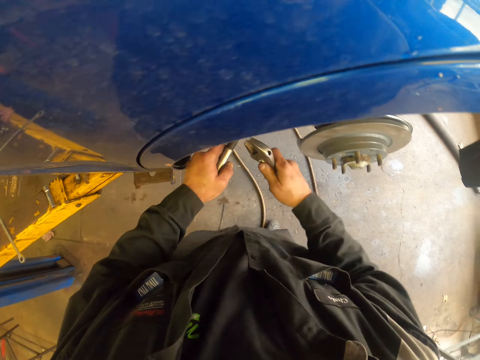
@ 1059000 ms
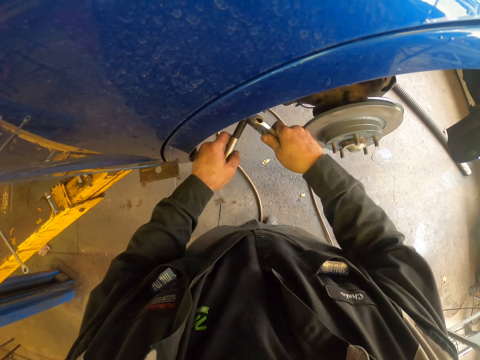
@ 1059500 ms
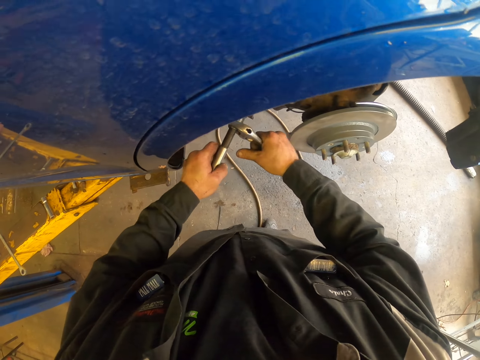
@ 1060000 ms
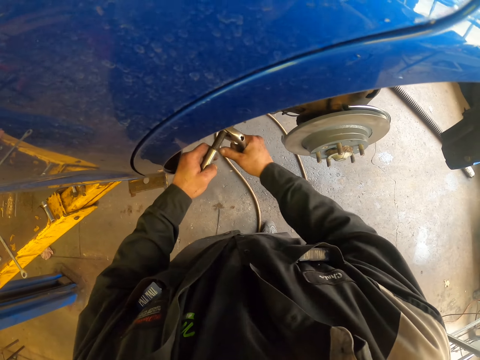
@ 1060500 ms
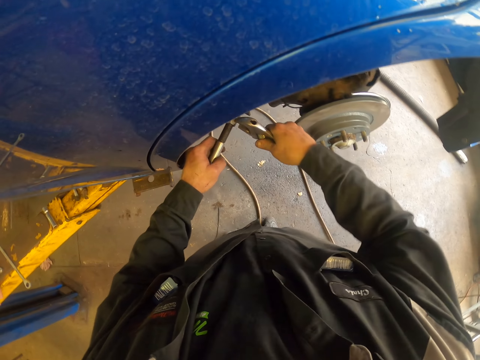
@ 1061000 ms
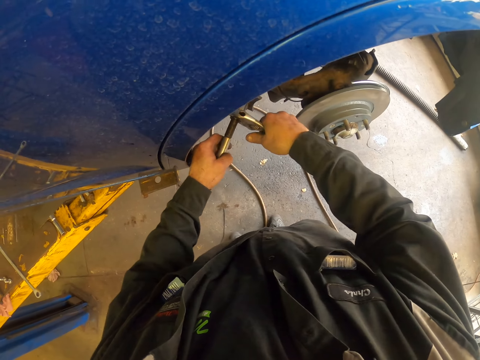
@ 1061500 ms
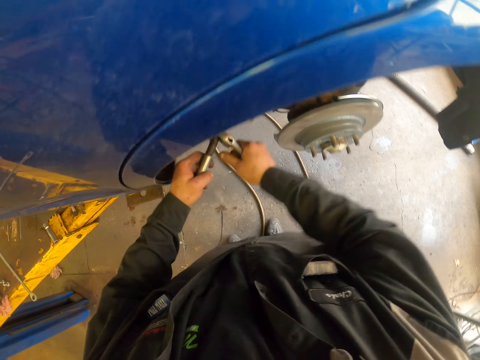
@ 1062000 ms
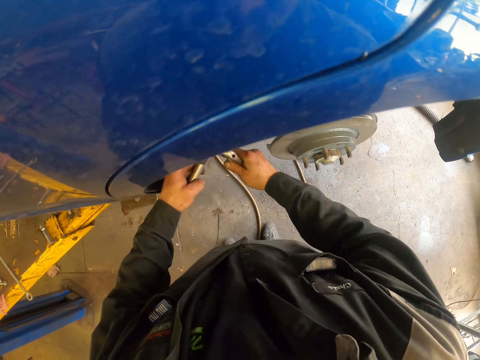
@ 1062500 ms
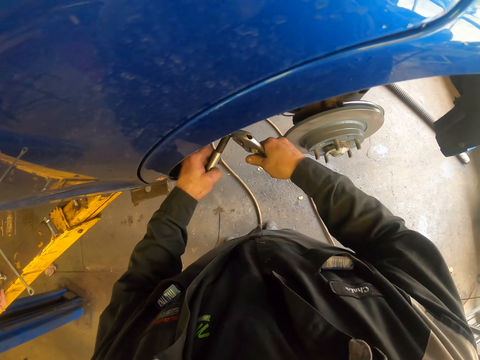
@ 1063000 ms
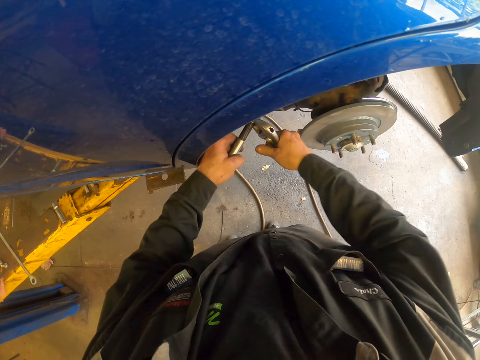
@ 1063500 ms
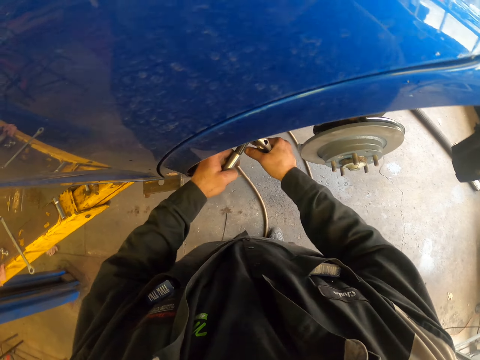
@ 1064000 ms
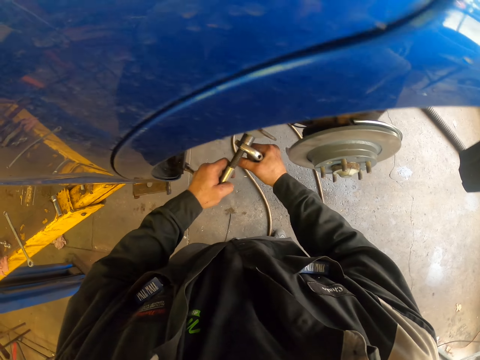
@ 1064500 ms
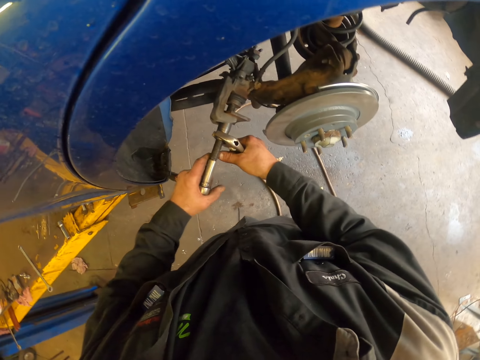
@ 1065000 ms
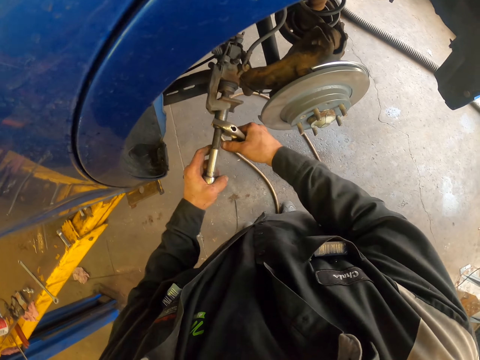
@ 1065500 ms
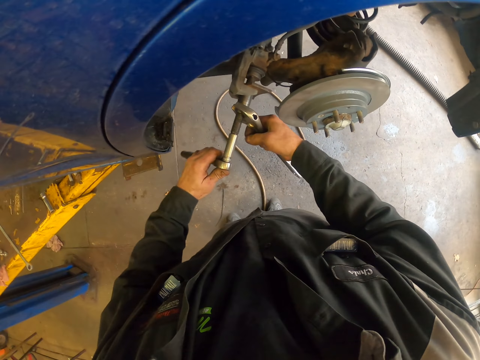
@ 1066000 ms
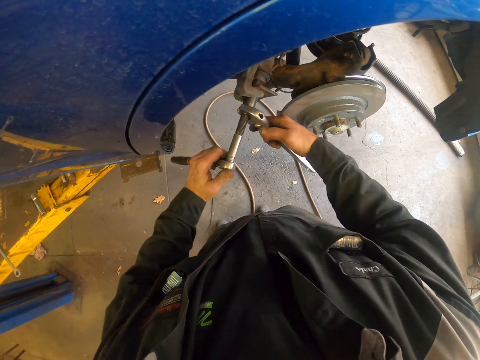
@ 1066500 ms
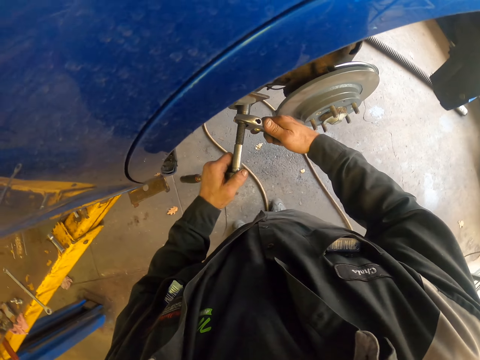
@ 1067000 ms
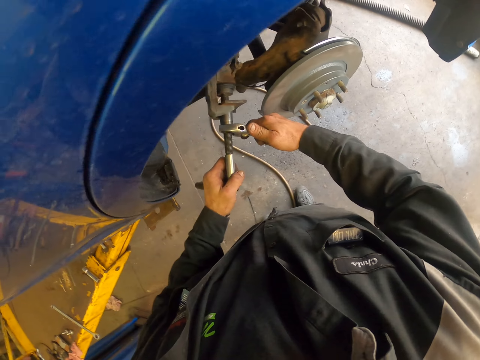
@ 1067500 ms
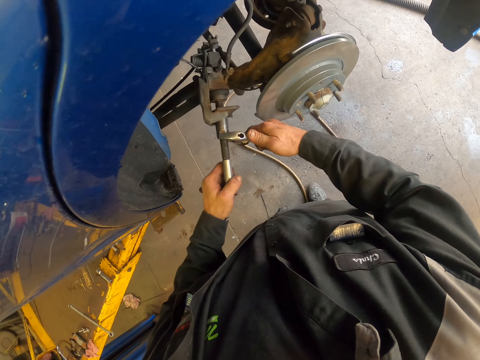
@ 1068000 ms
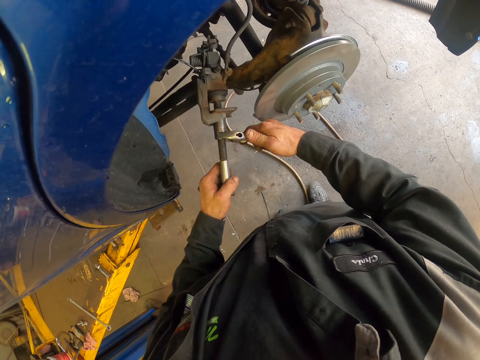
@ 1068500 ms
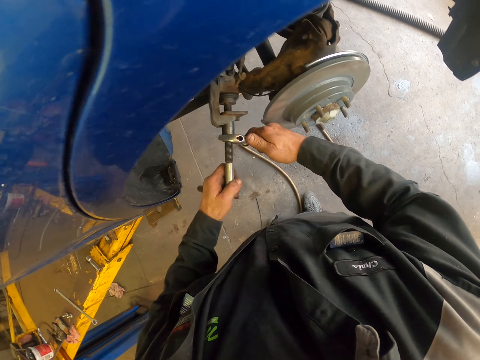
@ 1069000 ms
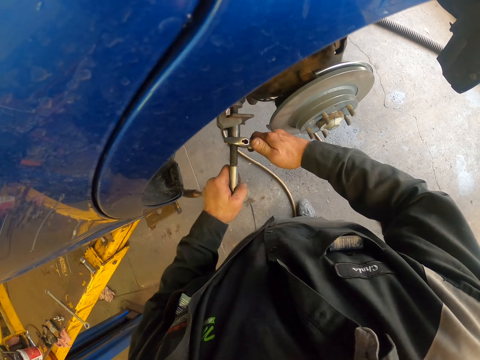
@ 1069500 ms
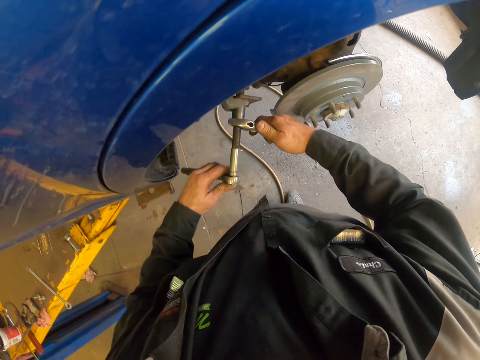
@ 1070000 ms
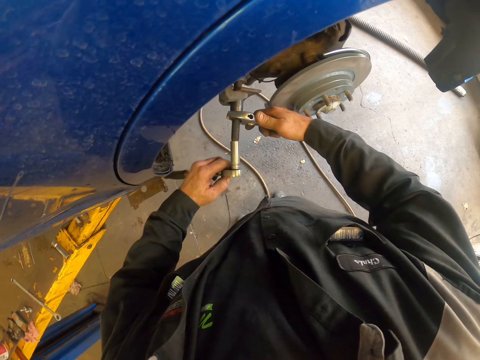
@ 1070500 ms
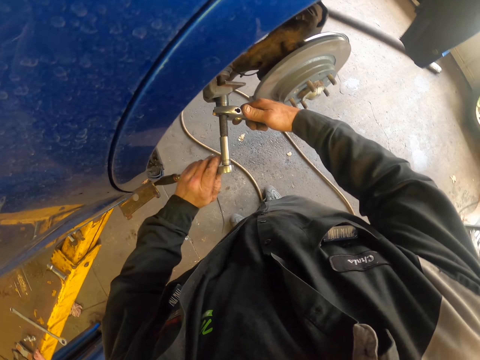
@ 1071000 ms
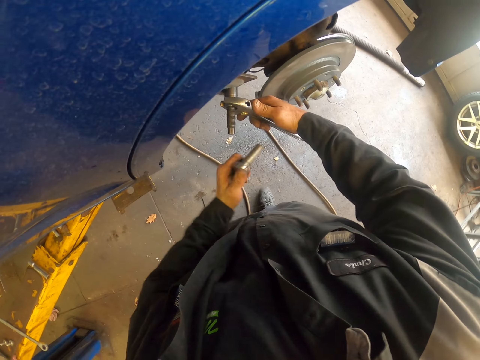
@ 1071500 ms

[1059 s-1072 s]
The camera wearer looks around. They remove a socket ratchet on the bolt.

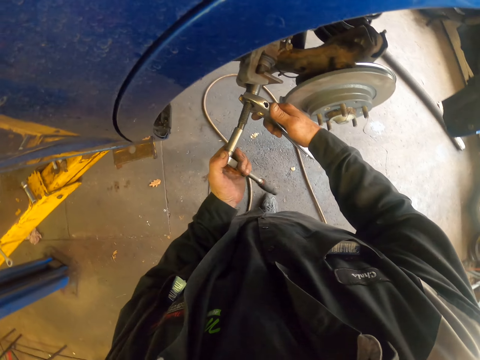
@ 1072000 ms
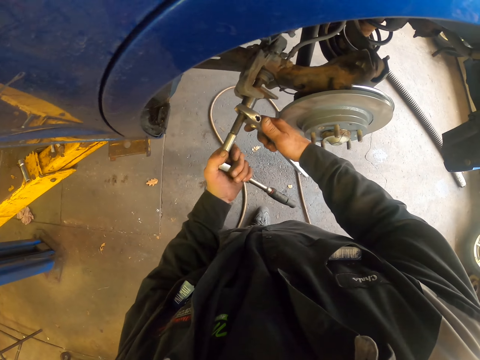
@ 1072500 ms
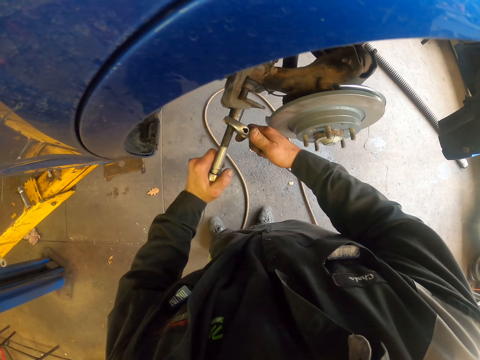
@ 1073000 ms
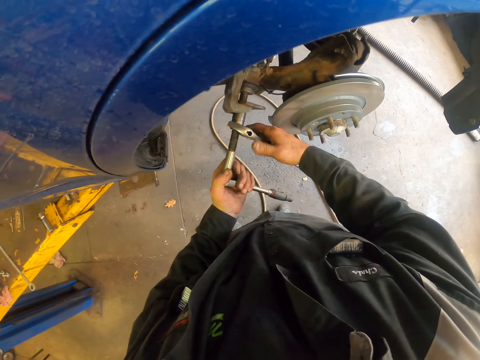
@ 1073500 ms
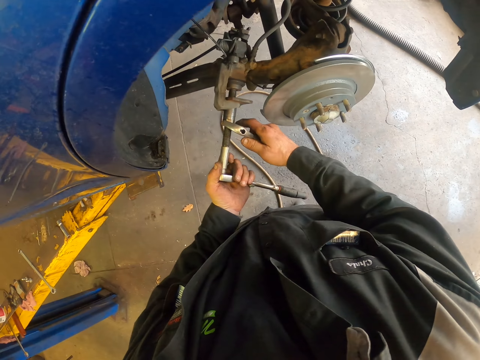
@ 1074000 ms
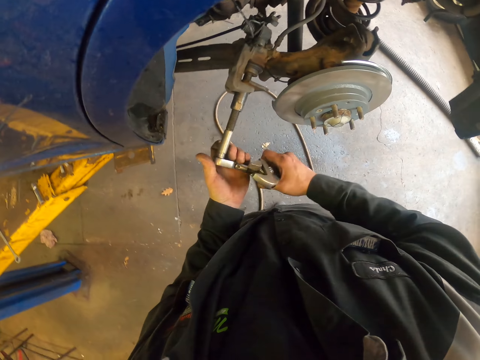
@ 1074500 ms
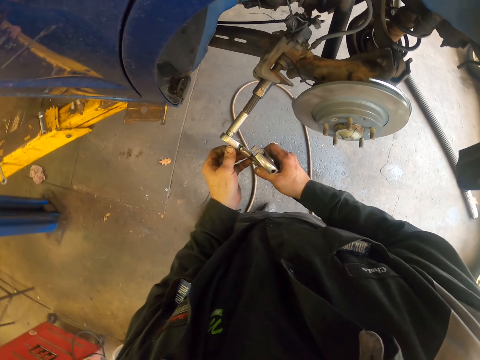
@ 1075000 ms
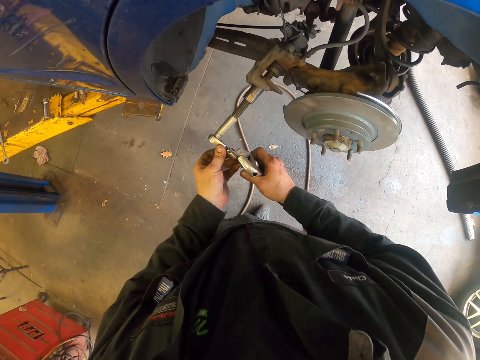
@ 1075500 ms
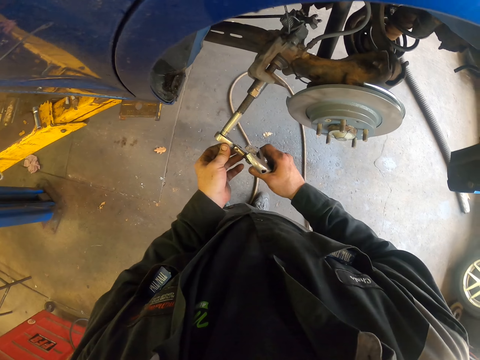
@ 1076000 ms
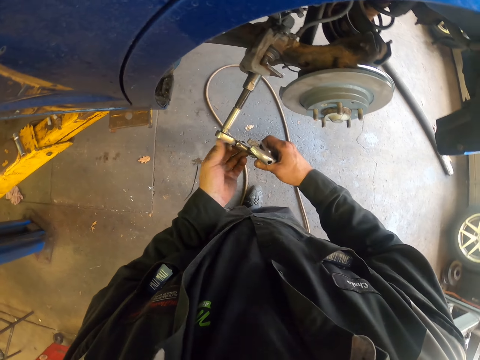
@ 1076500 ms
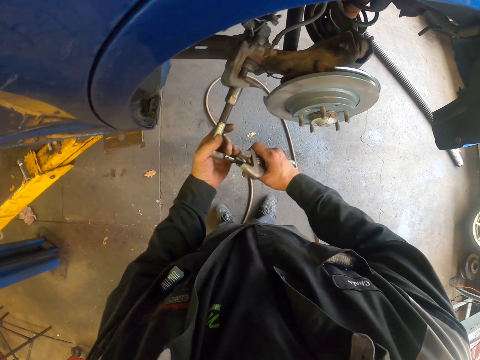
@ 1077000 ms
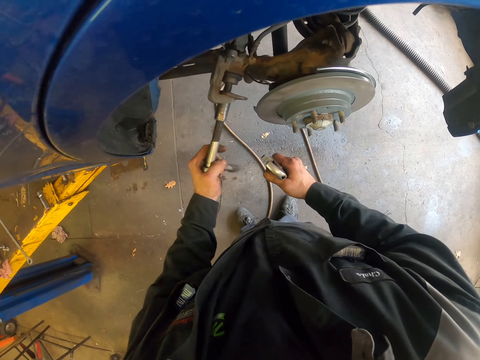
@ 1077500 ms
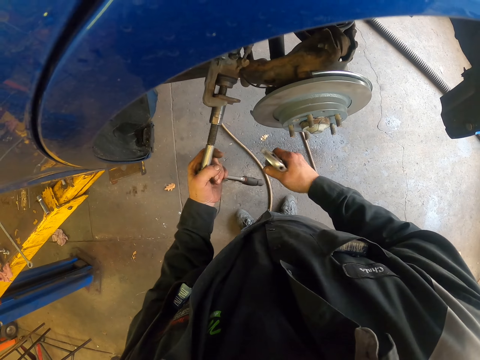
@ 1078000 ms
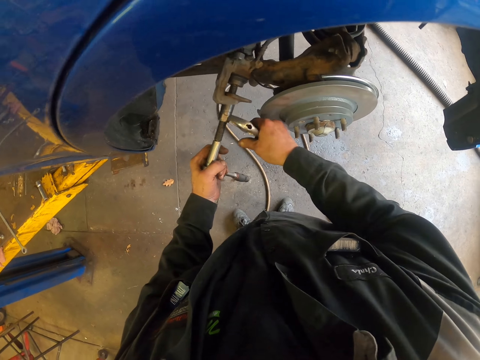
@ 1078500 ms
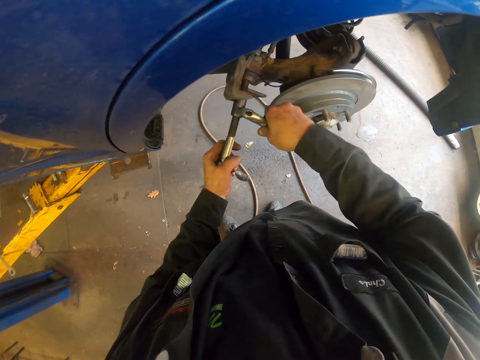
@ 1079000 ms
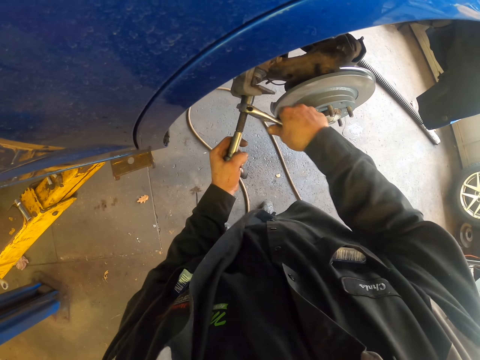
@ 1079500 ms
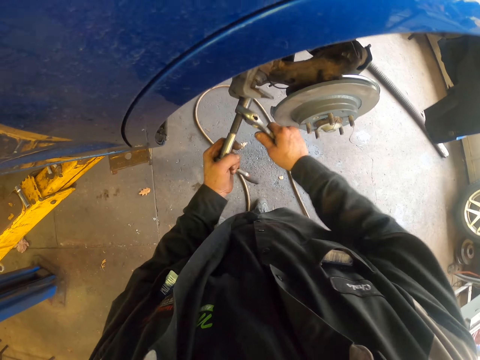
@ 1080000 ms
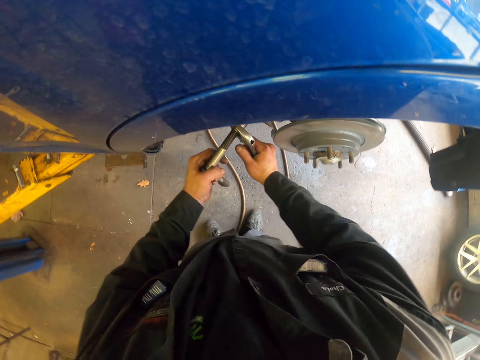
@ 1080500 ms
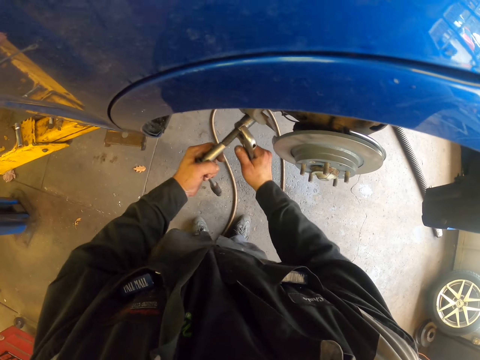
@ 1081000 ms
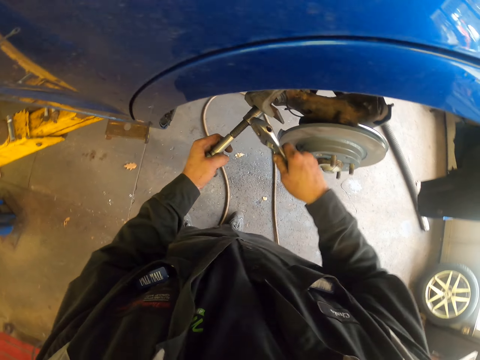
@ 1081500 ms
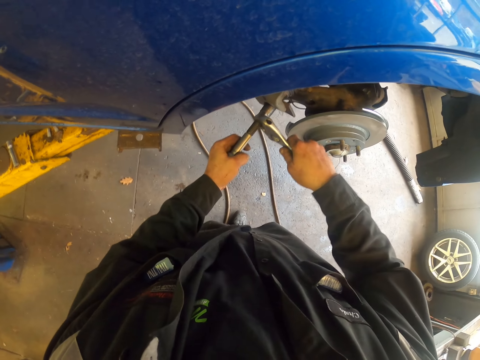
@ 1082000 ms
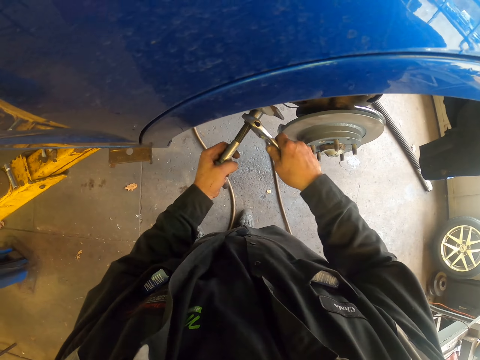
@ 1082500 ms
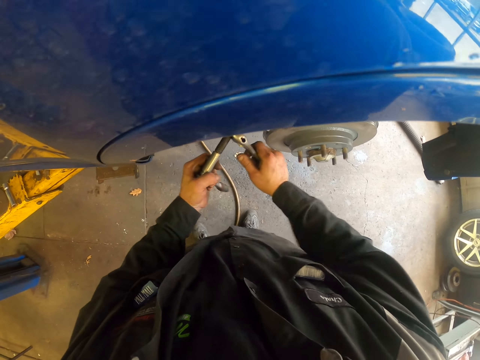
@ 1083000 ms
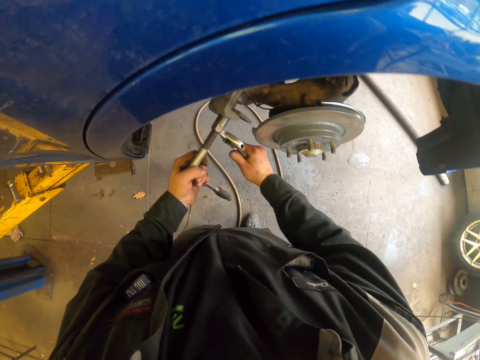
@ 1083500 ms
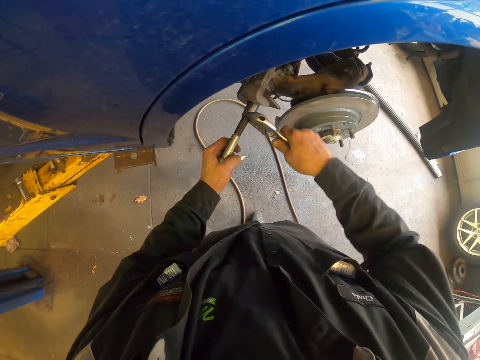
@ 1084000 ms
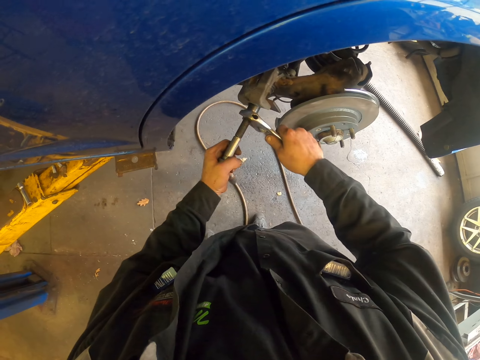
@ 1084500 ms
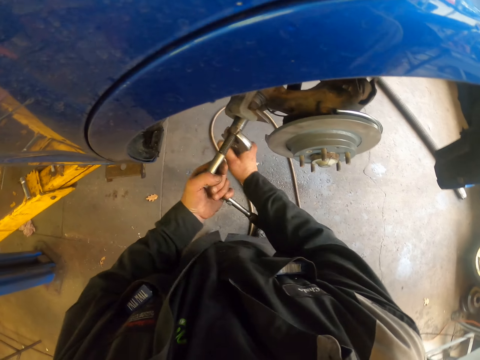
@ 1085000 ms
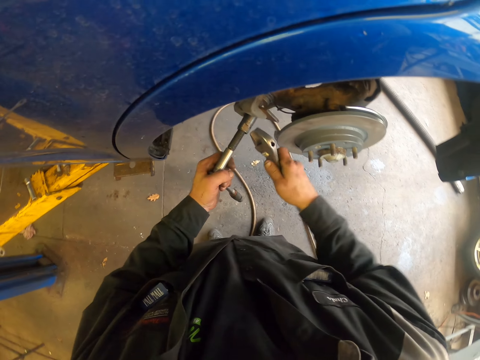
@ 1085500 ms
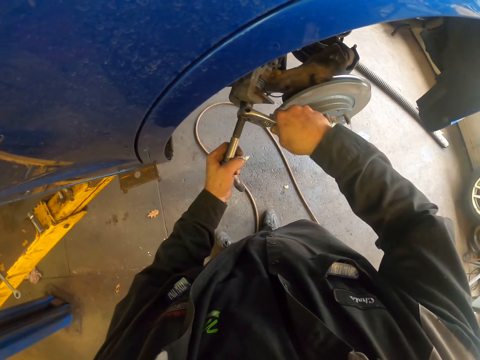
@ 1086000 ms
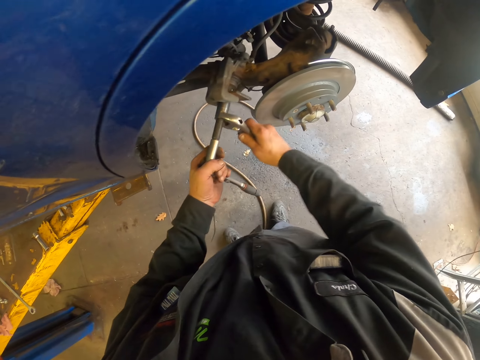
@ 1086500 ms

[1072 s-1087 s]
The camera wearer puts a socket ratchet on the bolt. They adjust the socket ratchet. They press the socket ratchet on the bolt. They fasten the caliper spindle with the spanner.
